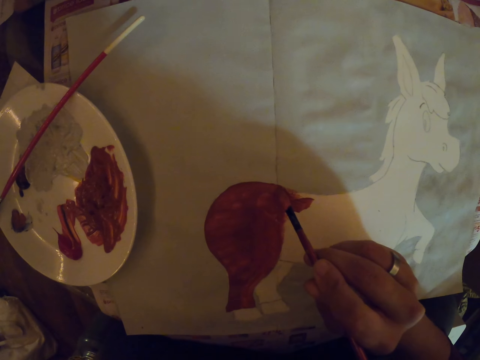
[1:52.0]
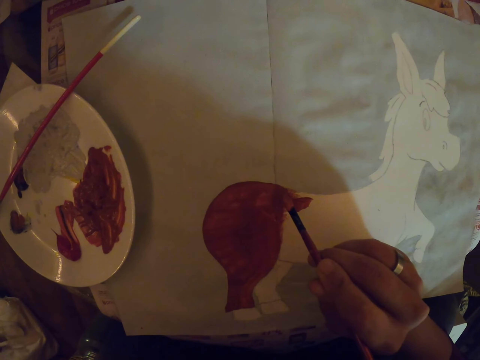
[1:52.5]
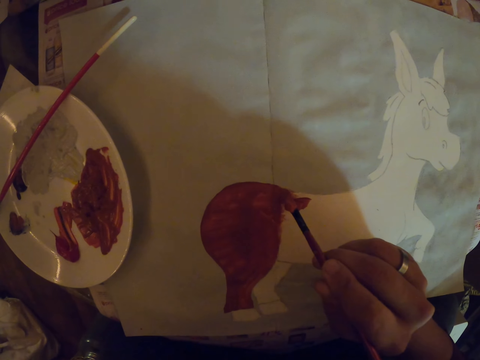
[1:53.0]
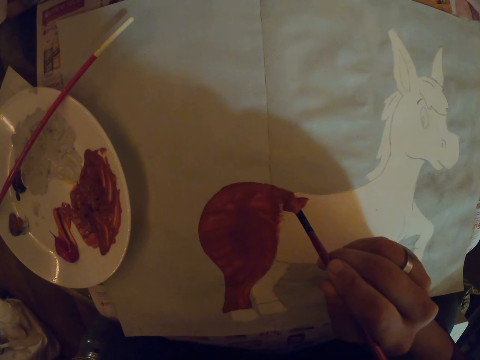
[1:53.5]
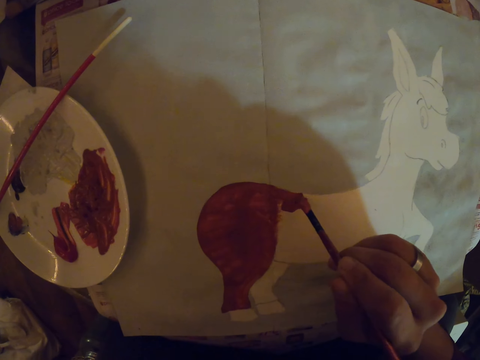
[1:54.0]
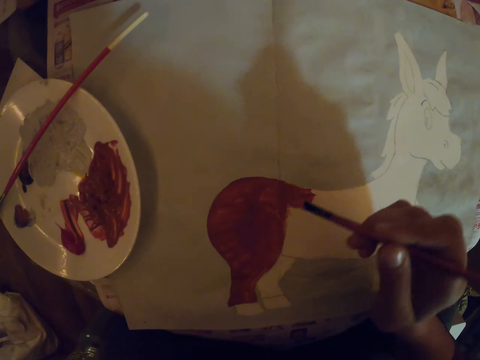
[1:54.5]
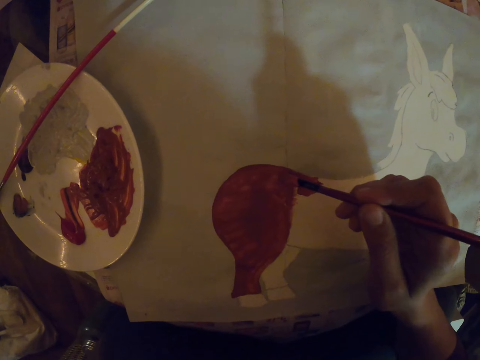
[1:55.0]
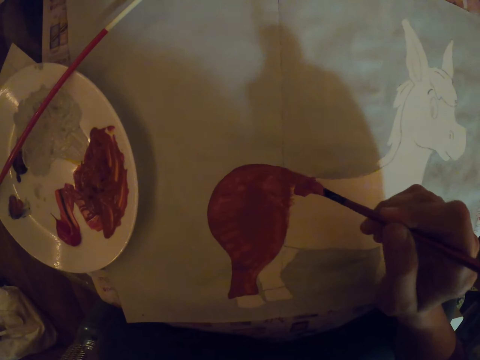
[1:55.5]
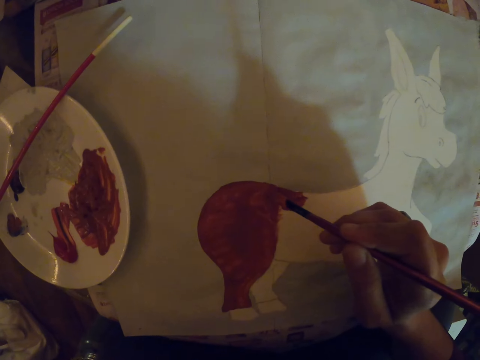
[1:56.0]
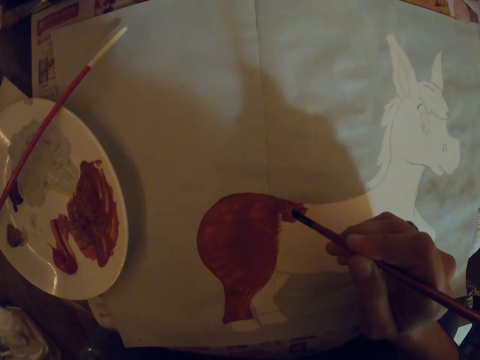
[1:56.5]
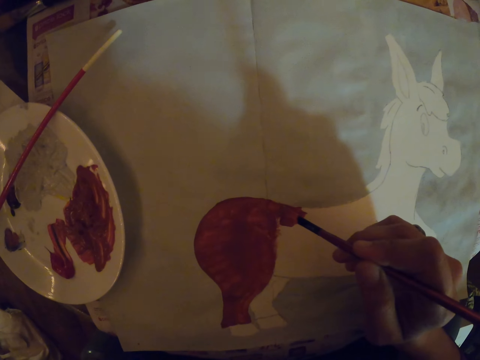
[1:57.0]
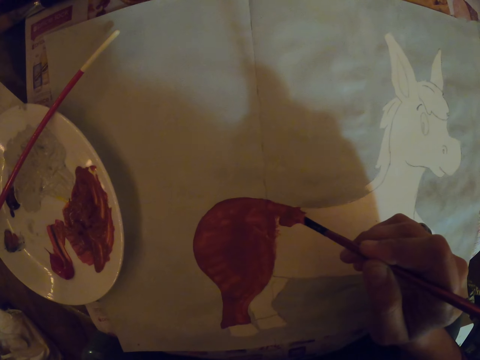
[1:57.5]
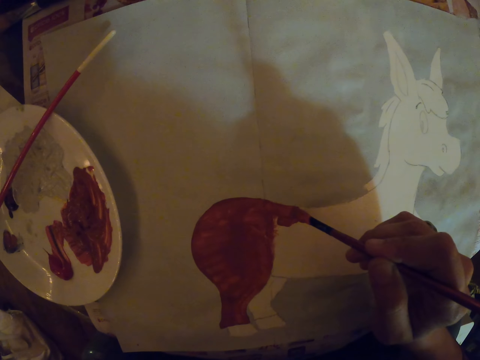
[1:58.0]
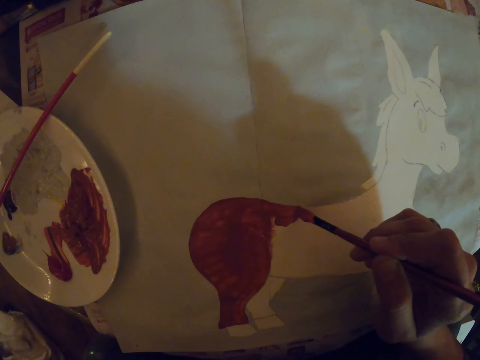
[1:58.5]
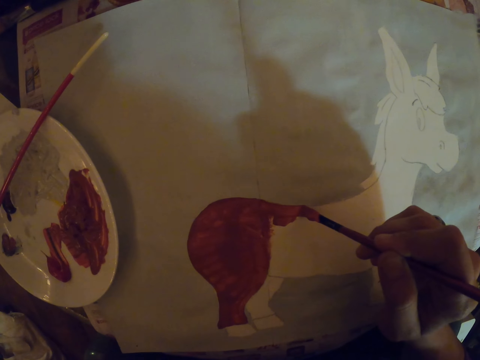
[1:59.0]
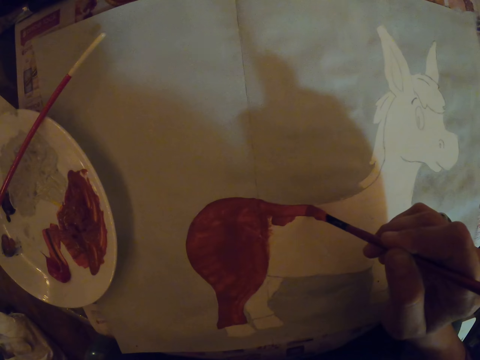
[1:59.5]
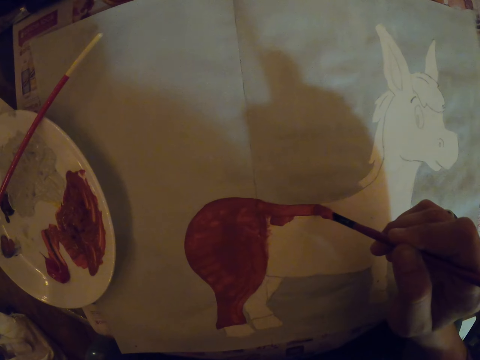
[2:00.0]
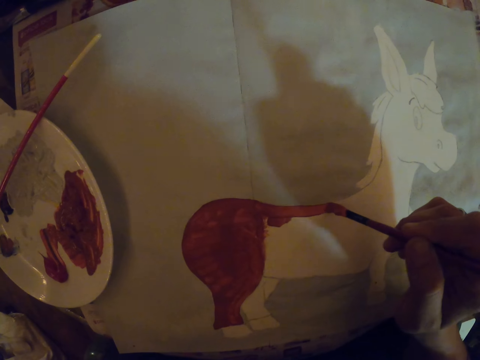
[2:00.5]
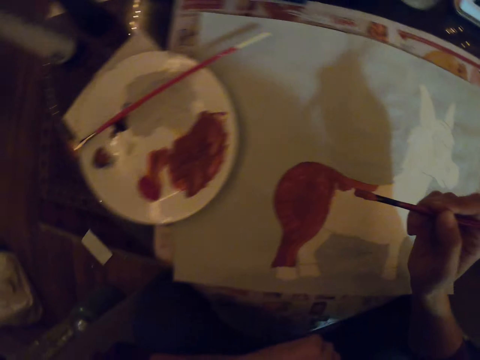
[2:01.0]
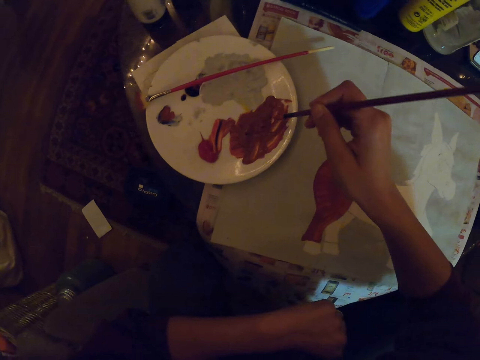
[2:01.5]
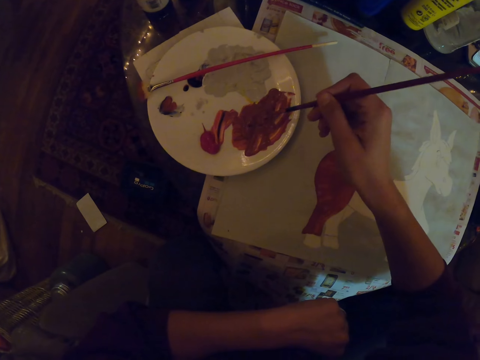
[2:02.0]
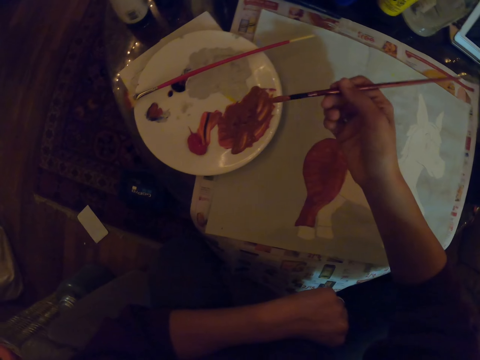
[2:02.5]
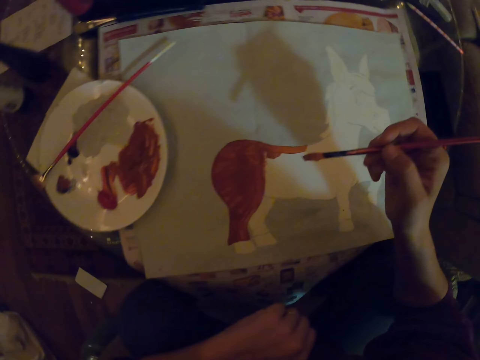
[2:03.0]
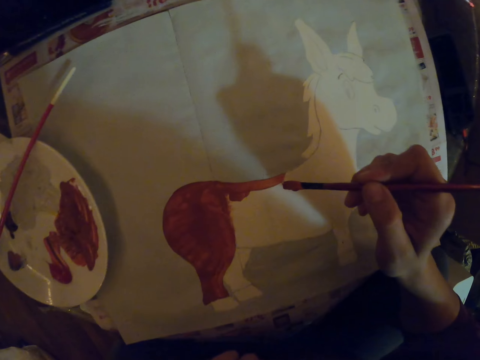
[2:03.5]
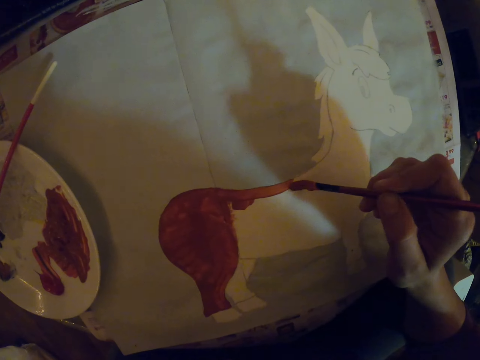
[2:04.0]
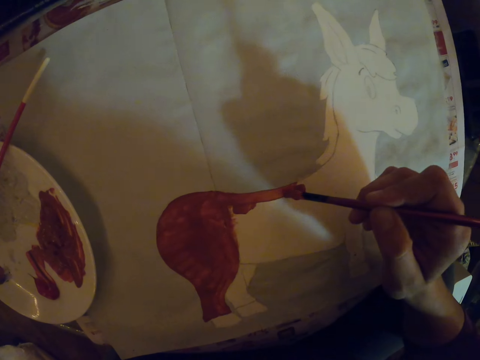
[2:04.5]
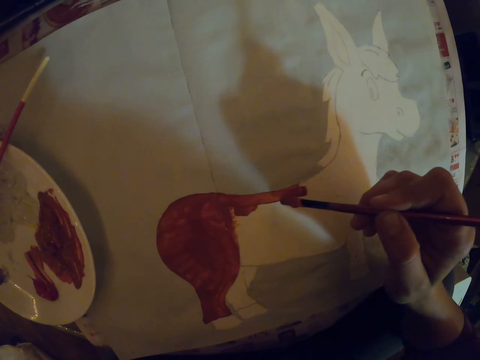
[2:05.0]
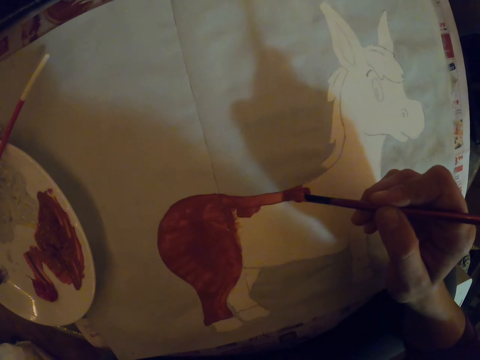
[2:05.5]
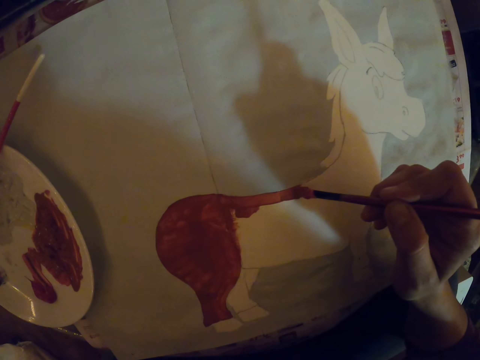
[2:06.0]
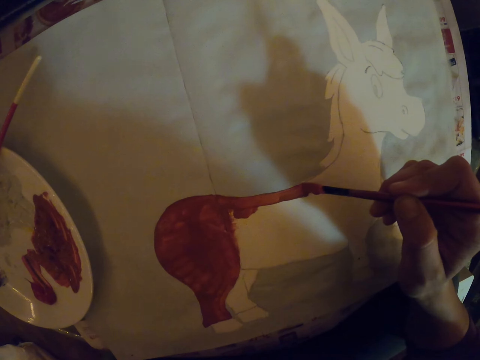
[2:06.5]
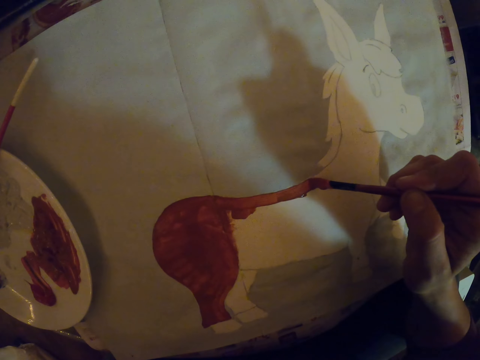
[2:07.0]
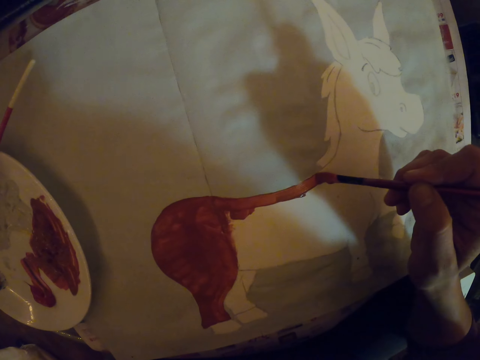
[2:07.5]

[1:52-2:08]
The camera wearer dips the paint brush in the paint. They paint the sketch.

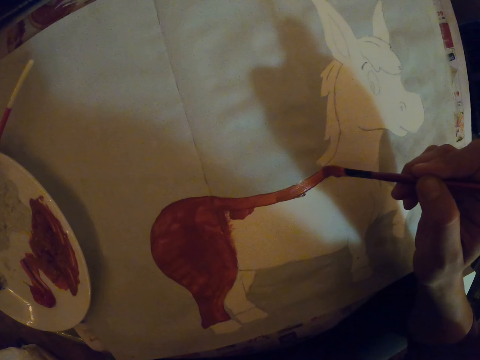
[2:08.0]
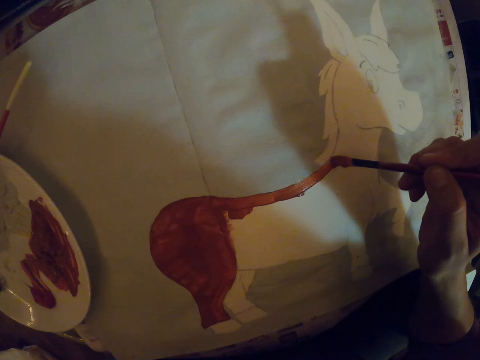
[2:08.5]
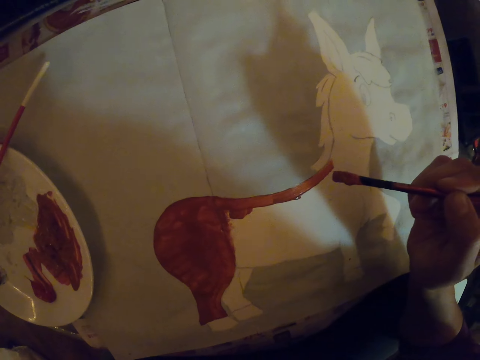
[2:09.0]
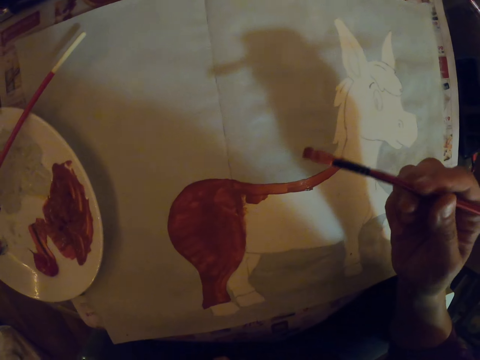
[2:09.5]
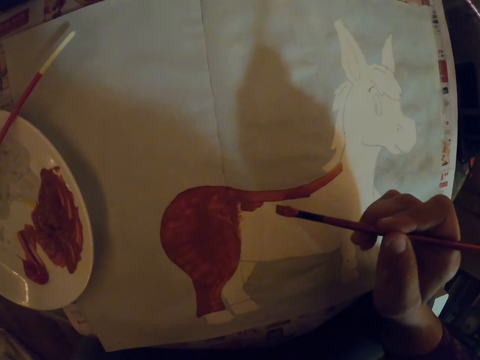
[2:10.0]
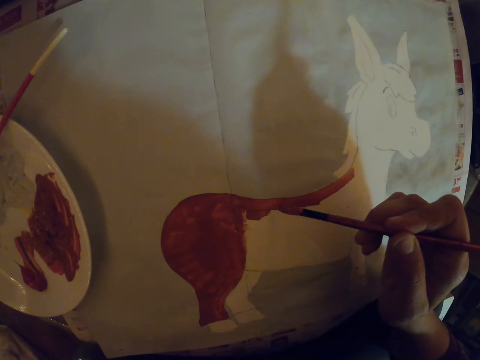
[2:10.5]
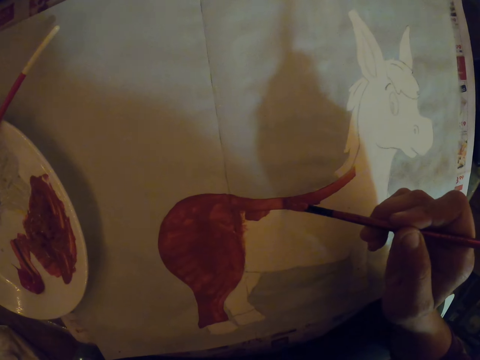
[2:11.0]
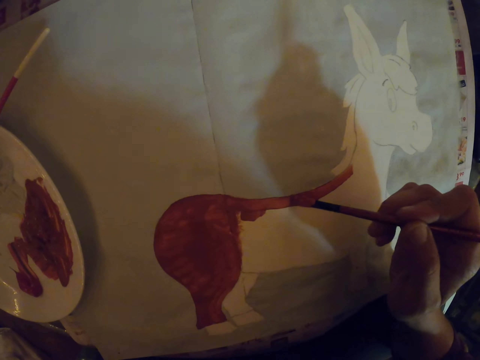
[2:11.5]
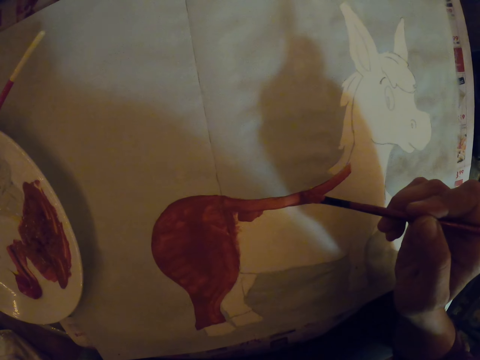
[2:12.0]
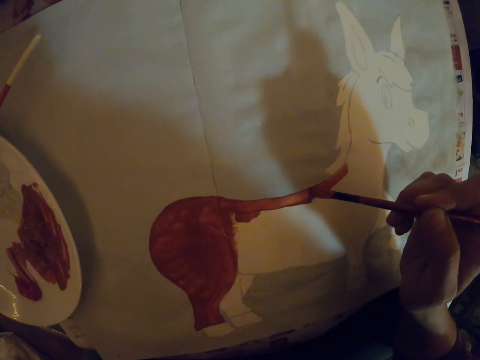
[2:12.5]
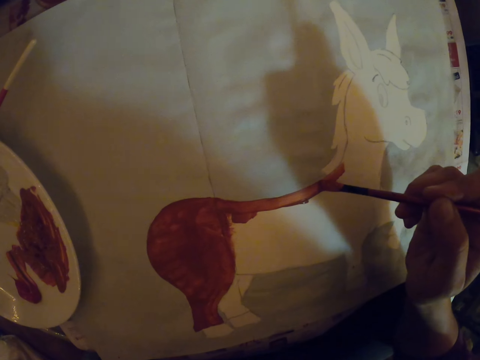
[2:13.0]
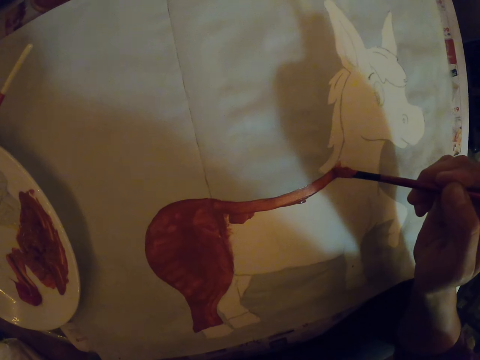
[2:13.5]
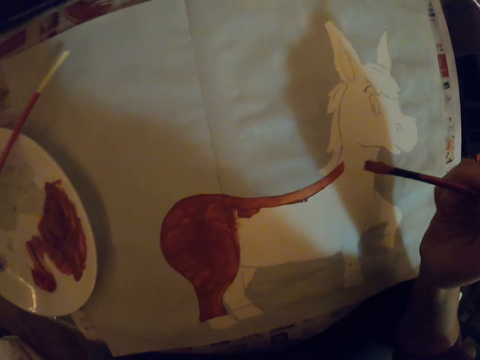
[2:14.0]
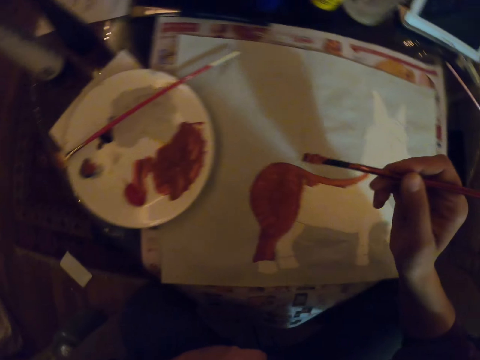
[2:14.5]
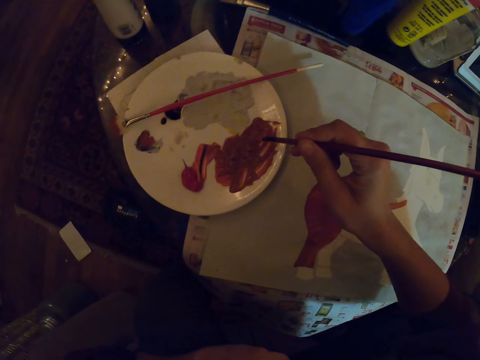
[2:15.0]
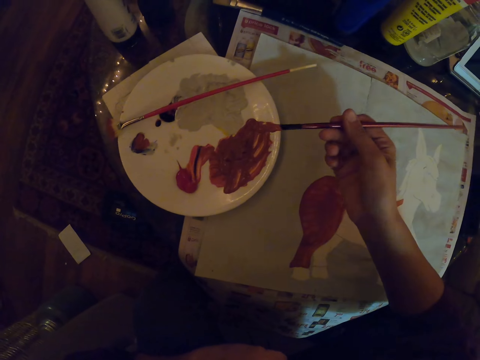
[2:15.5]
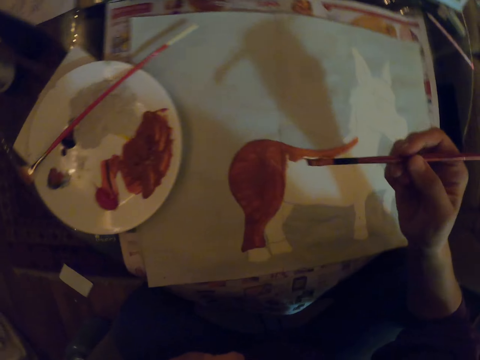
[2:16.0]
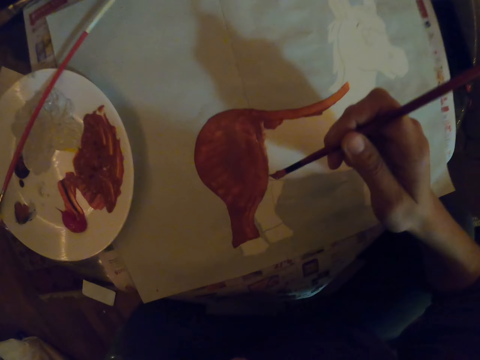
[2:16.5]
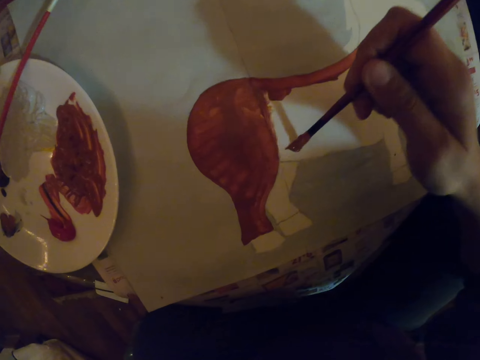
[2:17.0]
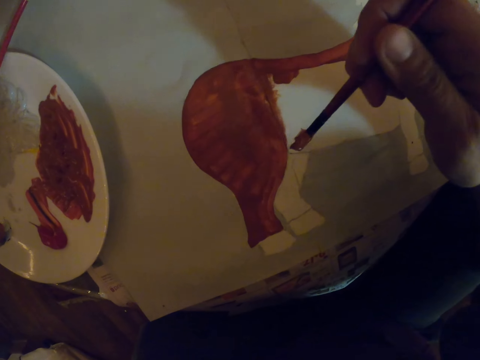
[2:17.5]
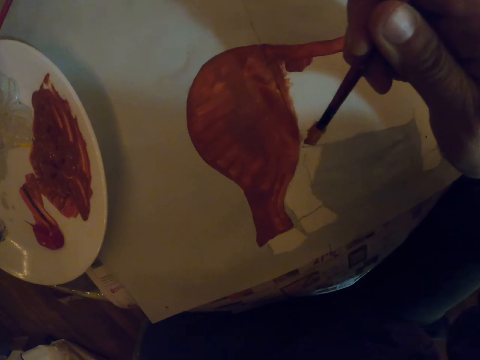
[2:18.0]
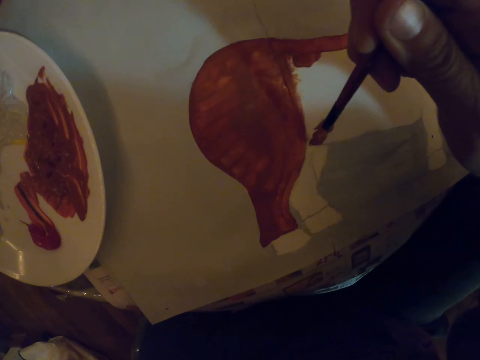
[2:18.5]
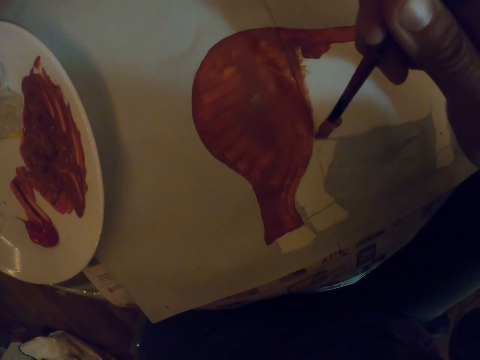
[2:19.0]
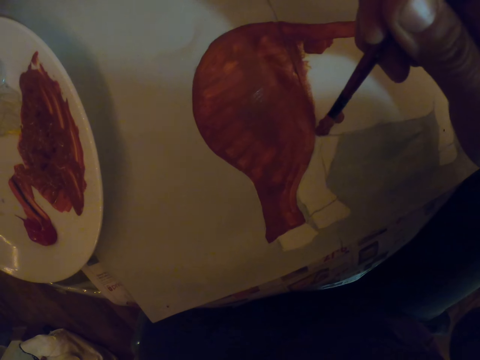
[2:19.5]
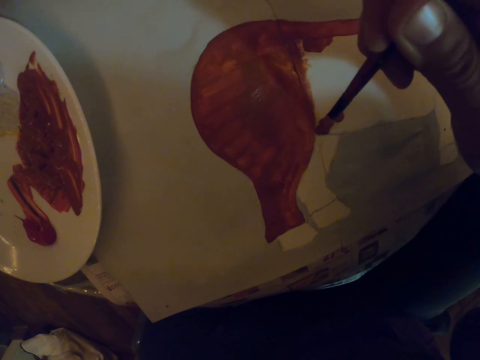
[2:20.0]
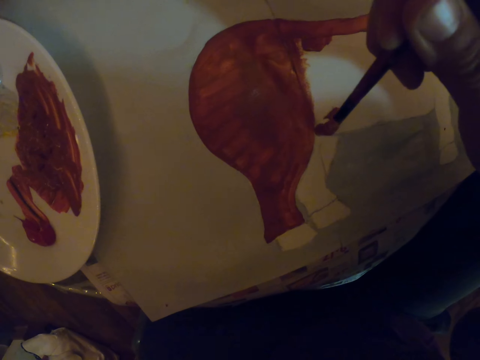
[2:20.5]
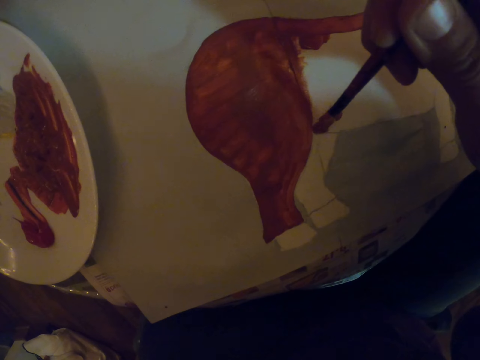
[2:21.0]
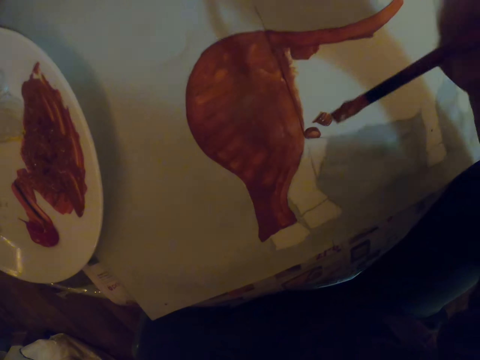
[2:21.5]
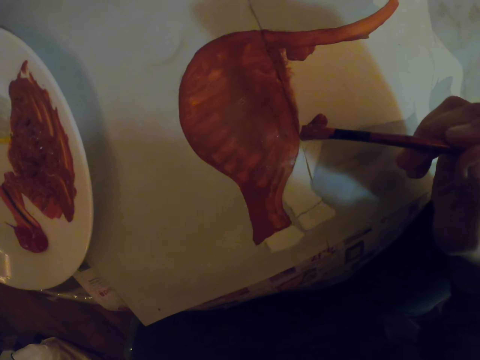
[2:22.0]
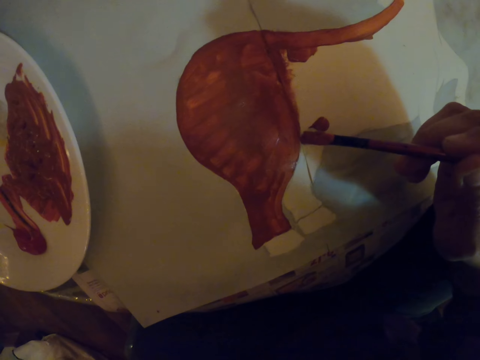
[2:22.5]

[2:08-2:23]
The camera wearer dips the paint brush in the paint. They paint the sketch on a paper.
